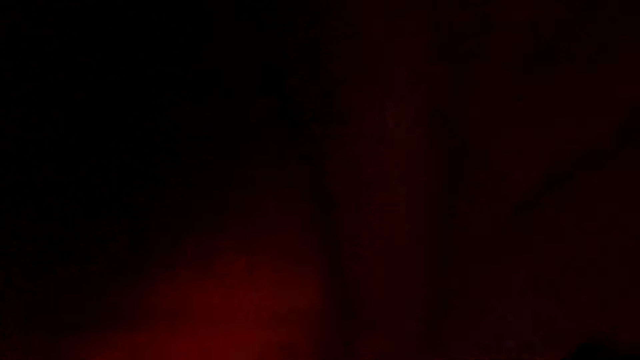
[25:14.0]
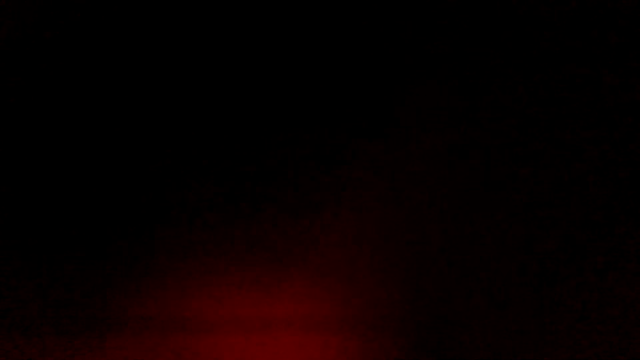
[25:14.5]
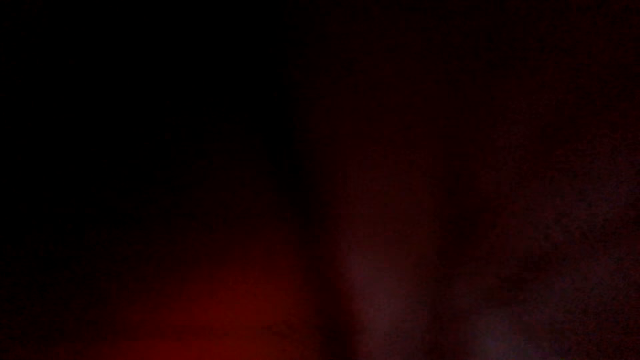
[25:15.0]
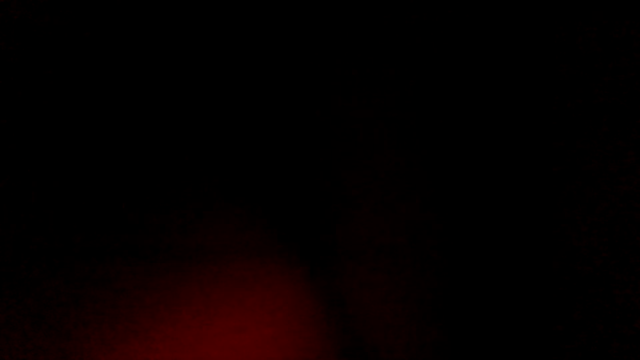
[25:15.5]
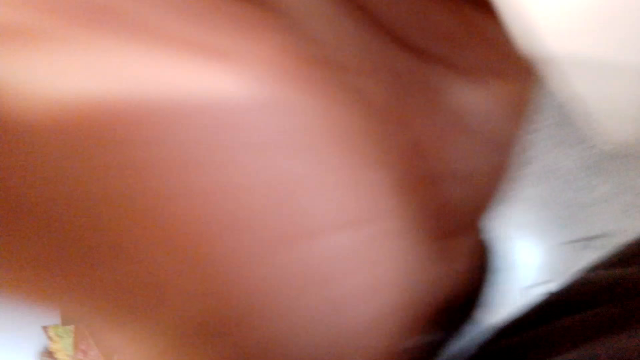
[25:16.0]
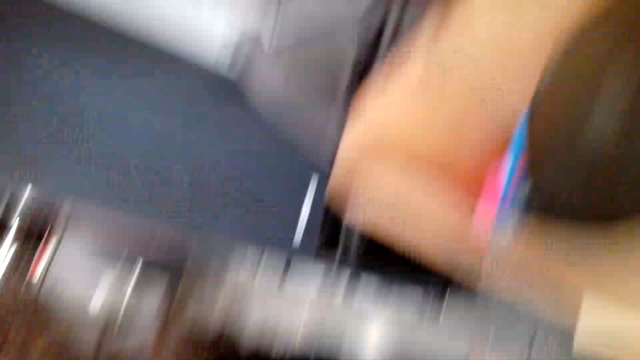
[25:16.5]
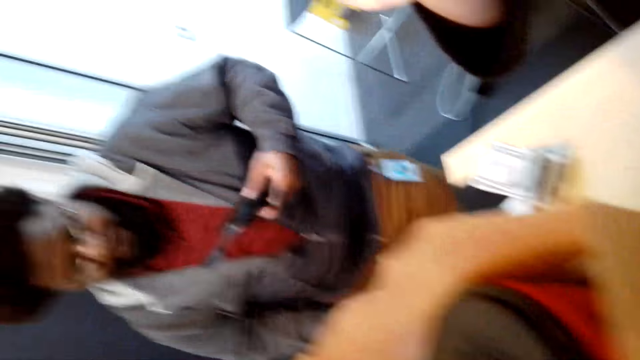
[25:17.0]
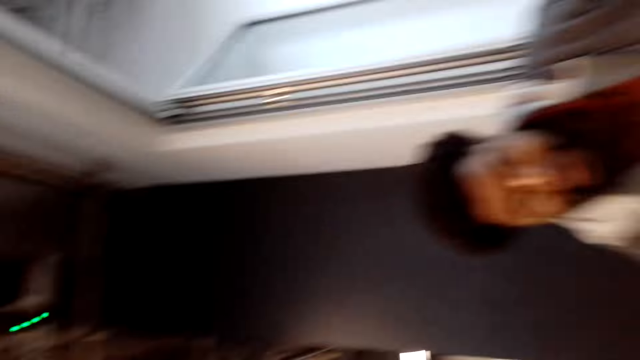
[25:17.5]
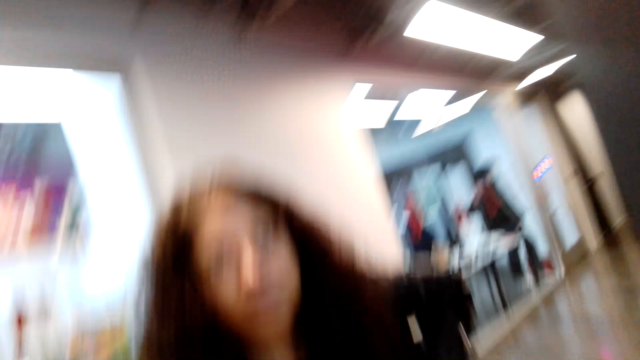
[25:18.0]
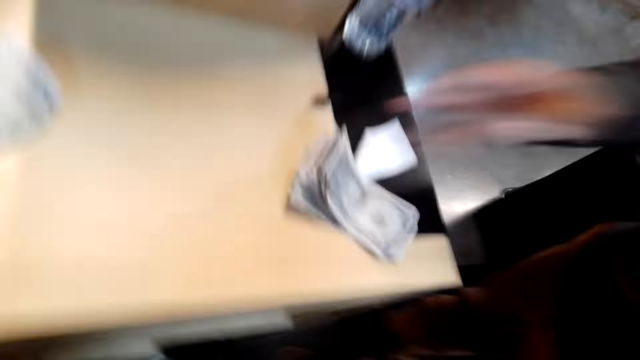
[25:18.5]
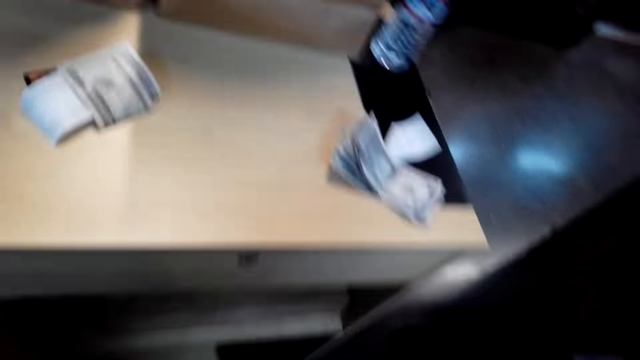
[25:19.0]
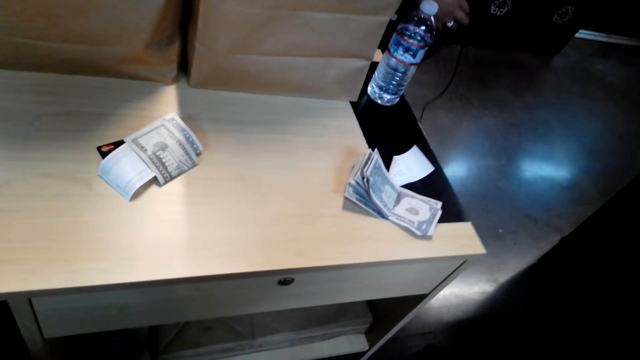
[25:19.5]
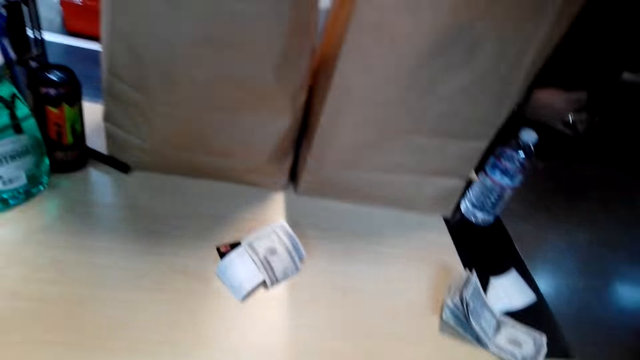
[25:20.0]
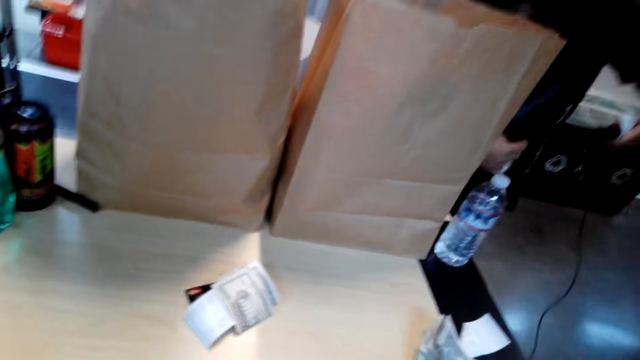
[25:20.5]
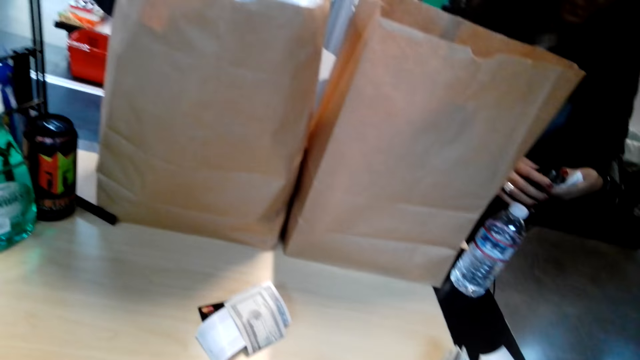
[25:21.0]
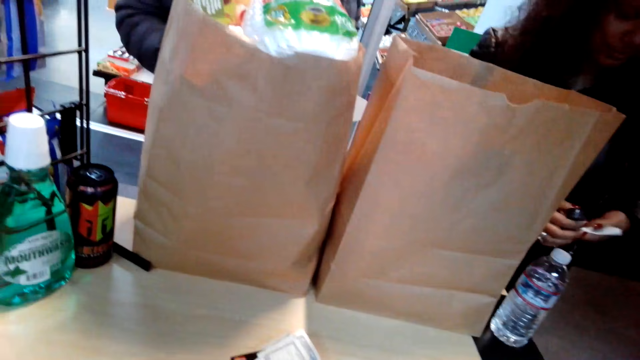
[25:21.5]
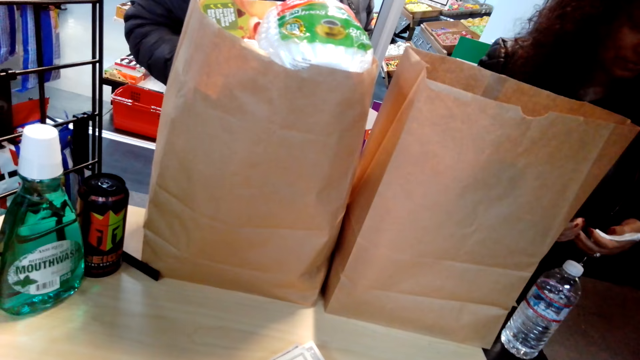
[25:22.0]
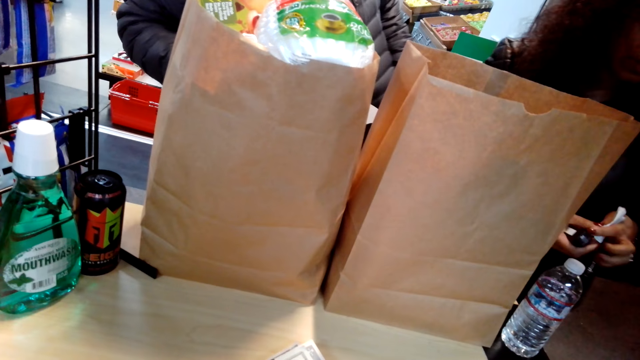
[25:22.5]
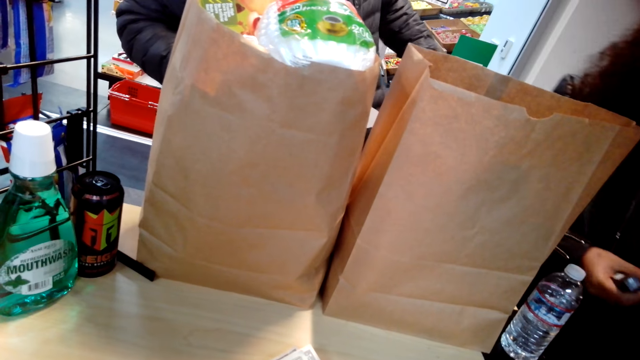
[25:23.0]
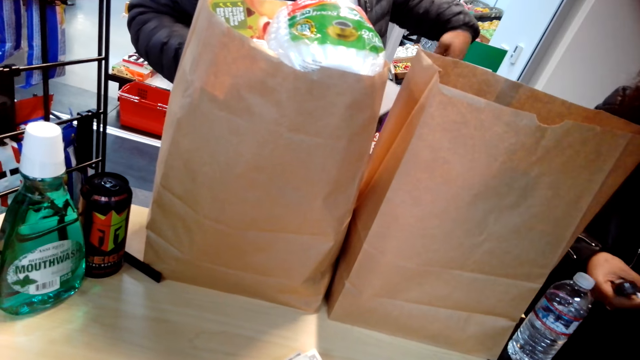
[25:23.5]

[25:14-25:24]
The camera wearer removes the camera. They look around the supermarket. They turn around the supermarket.
